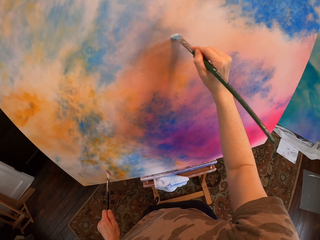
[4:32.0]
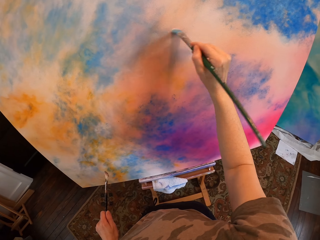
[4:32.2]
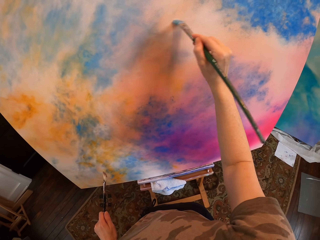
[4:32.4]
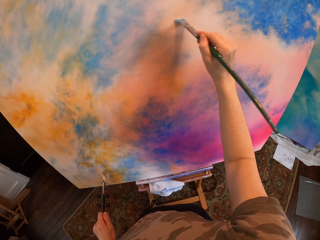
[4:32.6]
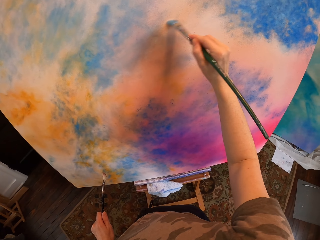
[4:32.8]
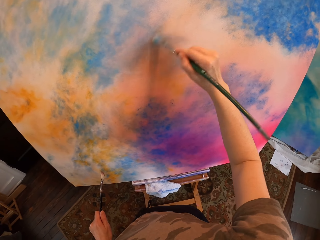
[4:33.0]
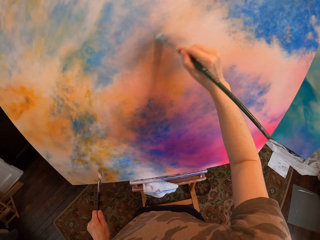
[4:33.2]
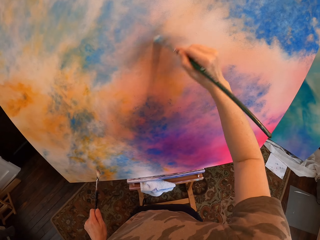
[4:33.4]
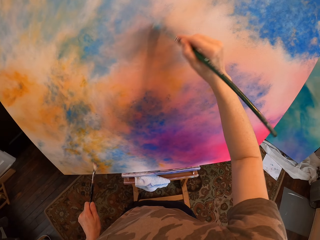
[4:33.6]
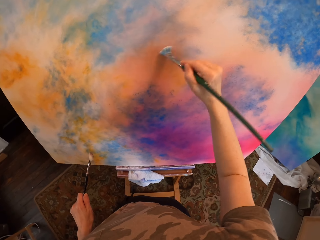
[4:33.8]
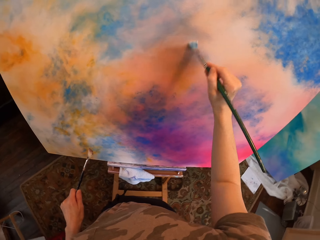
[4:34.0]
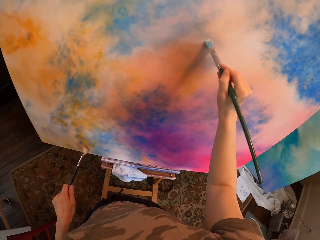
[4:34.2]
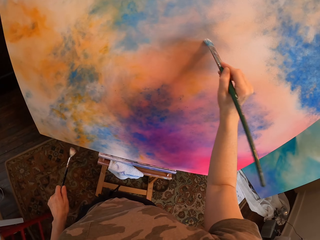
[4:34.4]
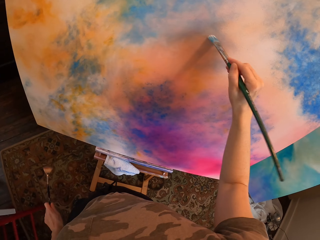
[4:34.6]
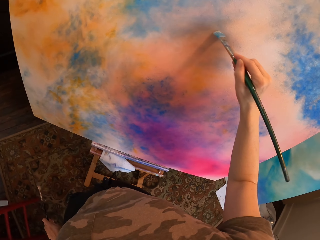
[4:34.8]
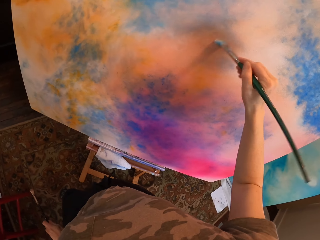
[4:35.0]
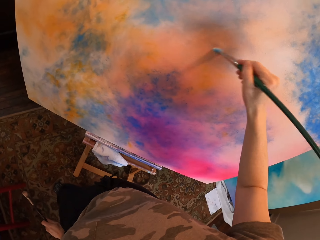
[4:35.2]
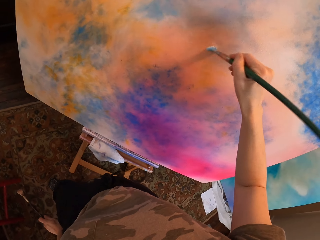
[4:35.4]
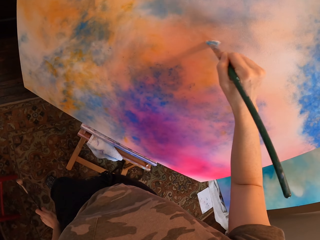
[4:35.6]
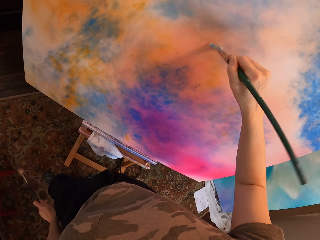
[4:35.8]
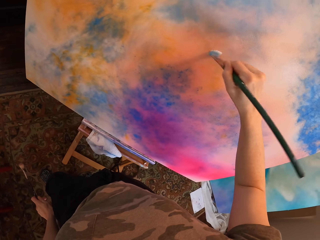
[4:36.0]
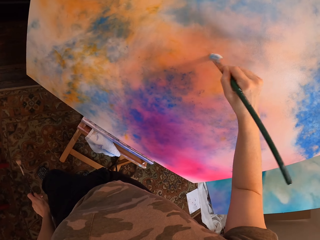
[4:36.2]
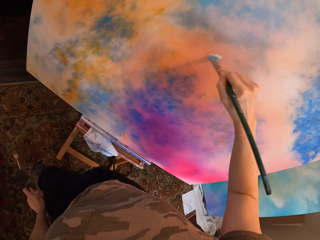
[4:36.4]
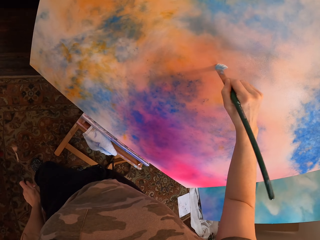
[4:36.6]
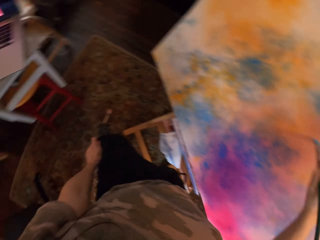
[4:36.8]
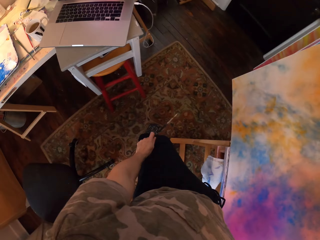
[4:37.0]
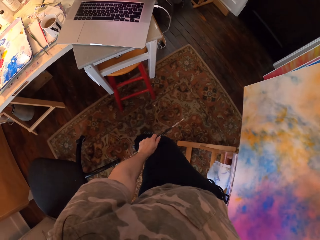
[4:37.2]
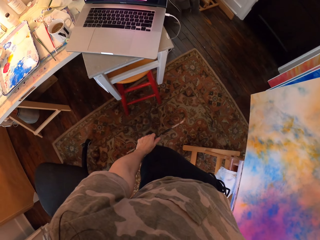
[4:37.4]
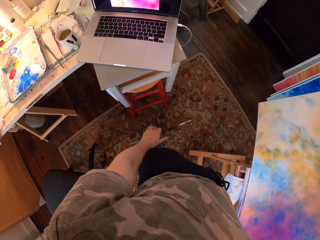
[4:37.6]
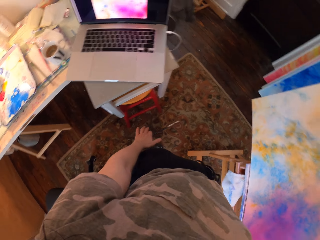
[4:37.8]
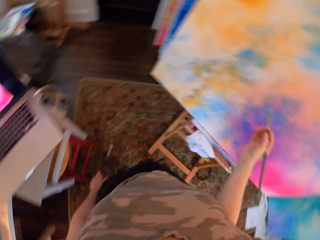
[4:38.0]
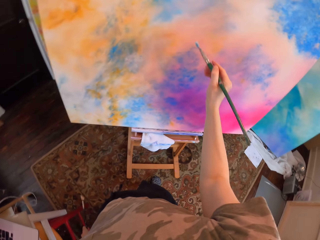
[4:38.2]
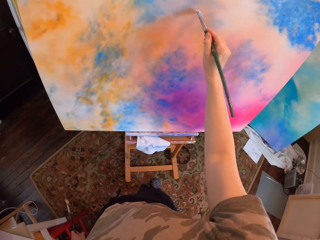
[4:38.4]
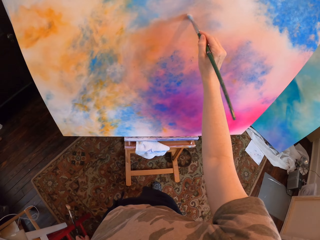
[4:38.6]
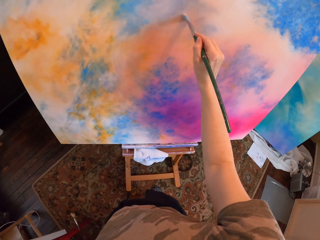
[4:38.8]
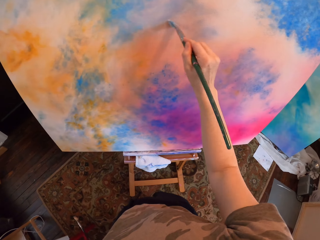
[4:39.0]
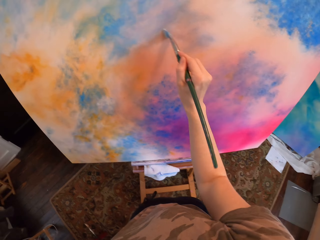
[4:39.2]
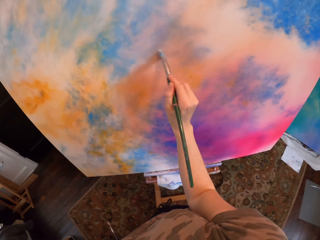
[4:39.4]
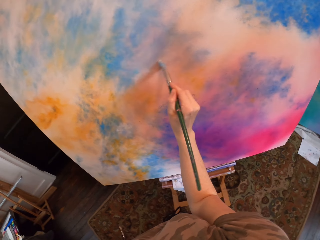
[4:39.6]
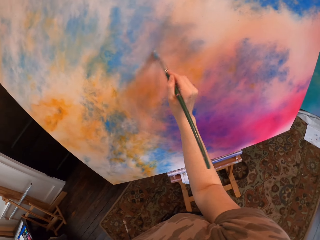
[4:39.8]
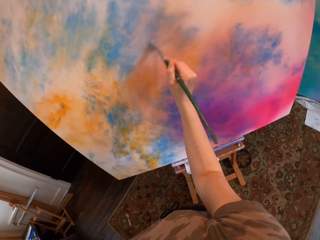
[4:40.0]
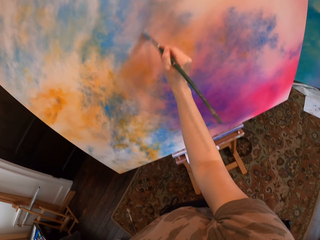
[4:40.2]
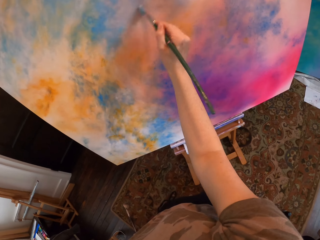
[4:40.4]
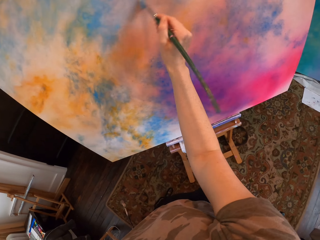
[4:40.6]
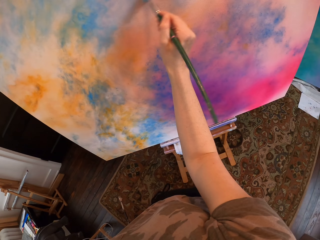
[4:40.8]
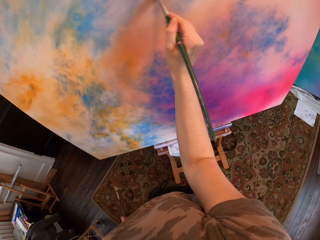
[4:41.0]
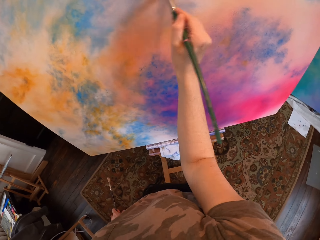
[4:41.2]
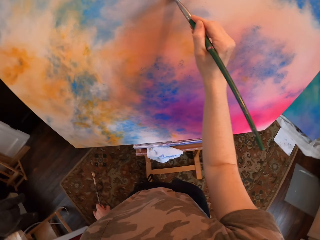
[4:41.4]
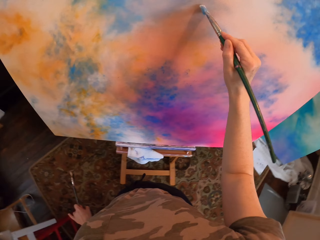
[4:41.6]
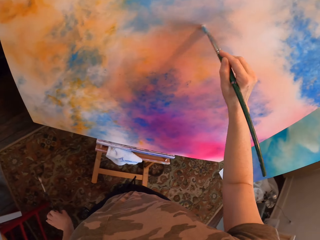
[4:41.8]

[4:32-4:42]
The camera wearer looks at the laptop. They paint the canvas.

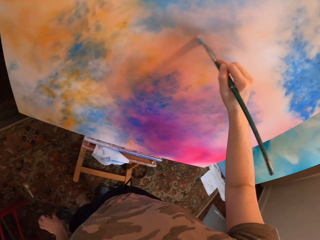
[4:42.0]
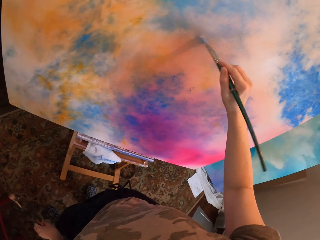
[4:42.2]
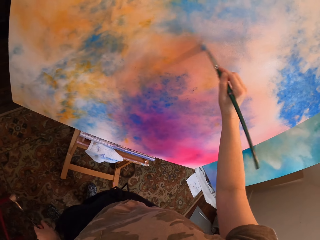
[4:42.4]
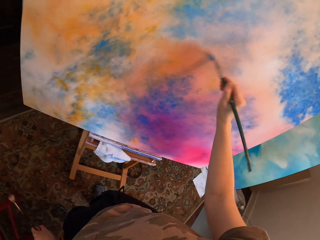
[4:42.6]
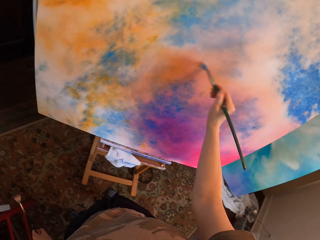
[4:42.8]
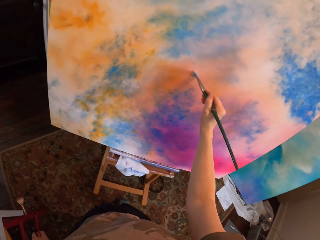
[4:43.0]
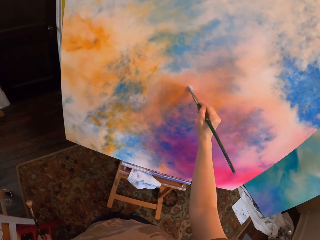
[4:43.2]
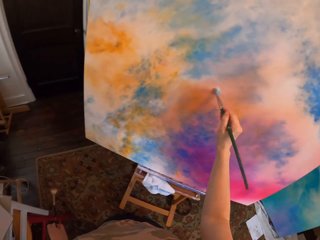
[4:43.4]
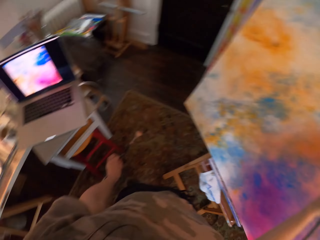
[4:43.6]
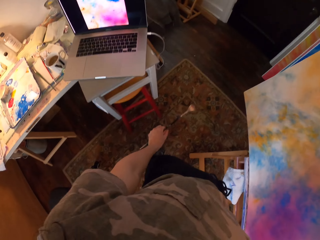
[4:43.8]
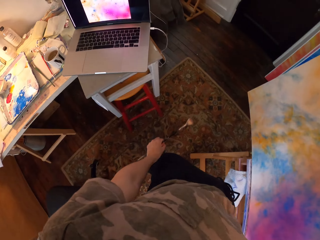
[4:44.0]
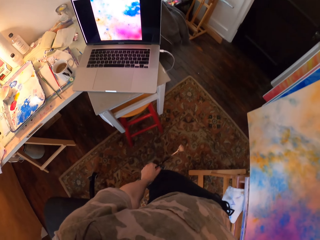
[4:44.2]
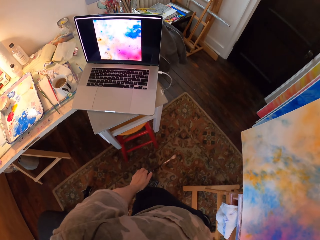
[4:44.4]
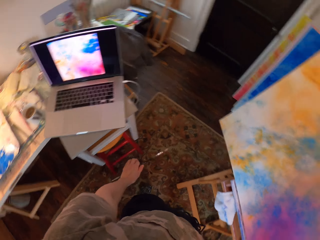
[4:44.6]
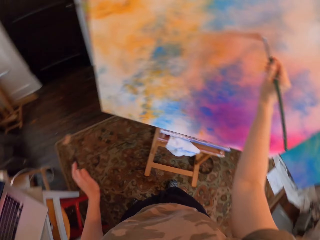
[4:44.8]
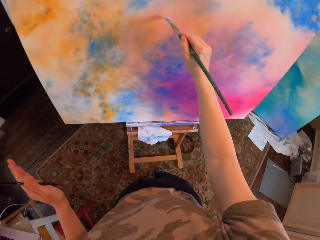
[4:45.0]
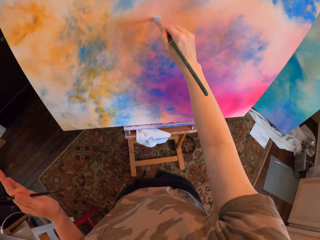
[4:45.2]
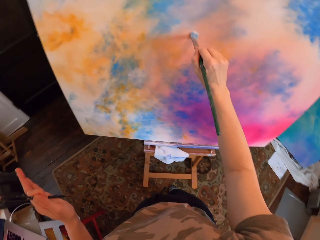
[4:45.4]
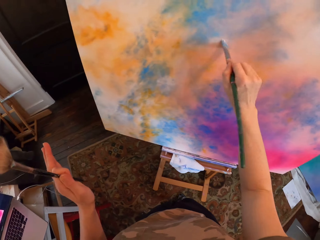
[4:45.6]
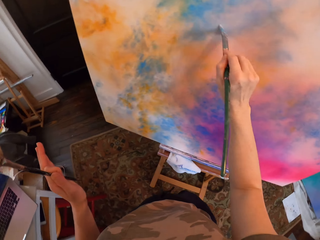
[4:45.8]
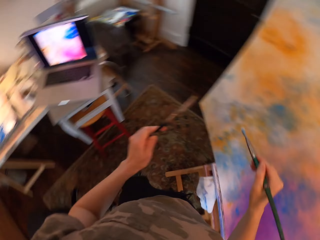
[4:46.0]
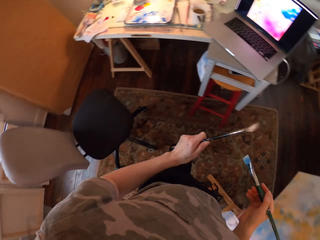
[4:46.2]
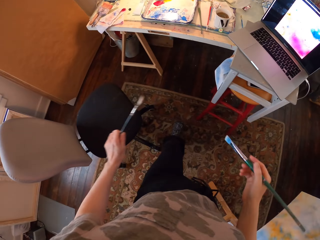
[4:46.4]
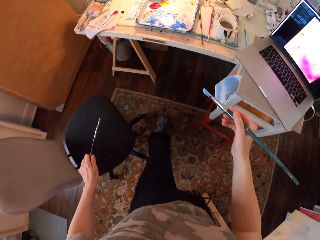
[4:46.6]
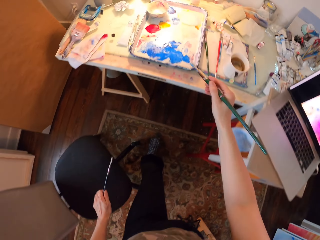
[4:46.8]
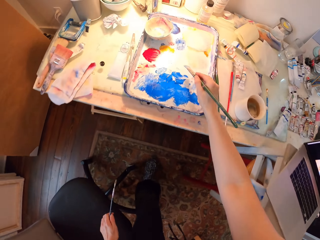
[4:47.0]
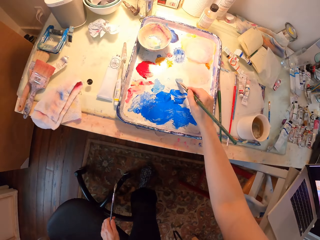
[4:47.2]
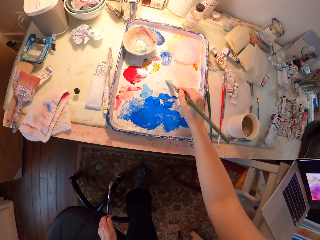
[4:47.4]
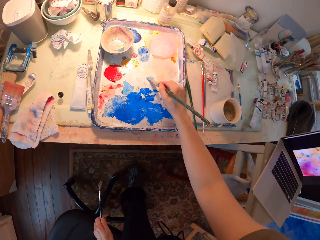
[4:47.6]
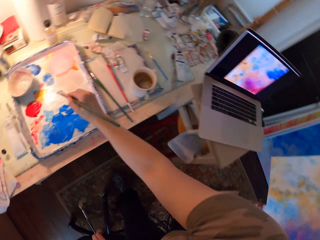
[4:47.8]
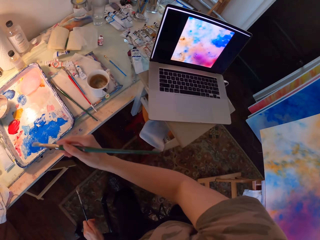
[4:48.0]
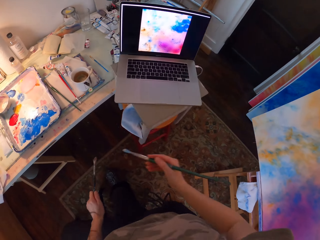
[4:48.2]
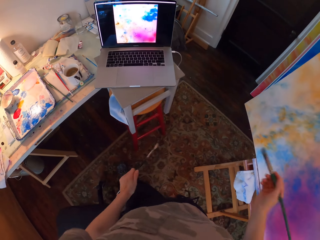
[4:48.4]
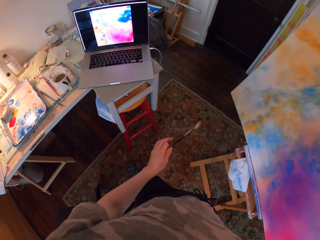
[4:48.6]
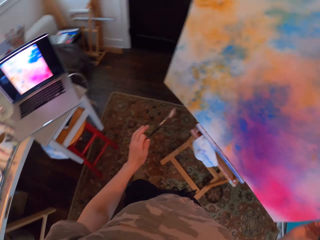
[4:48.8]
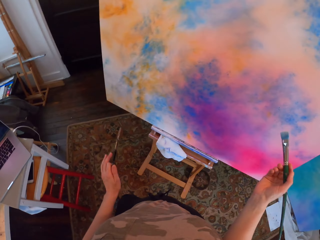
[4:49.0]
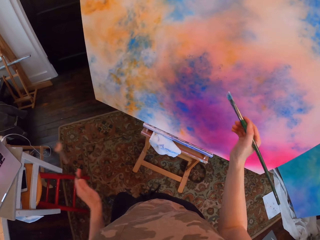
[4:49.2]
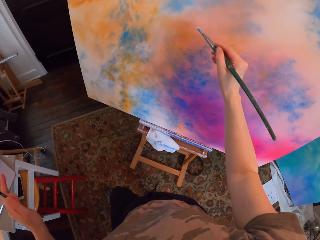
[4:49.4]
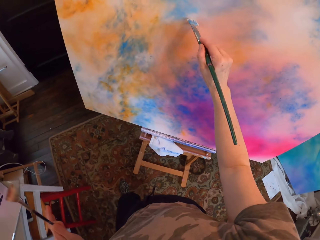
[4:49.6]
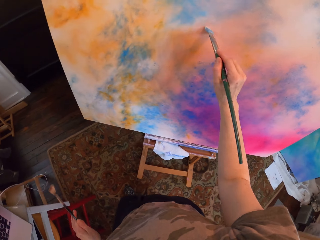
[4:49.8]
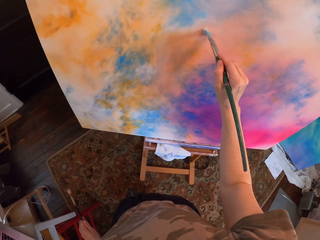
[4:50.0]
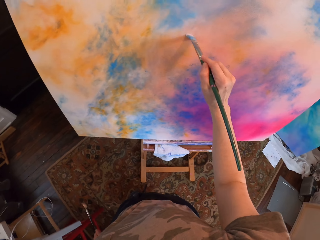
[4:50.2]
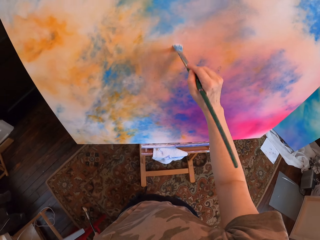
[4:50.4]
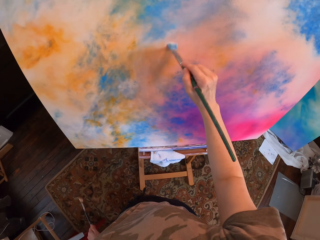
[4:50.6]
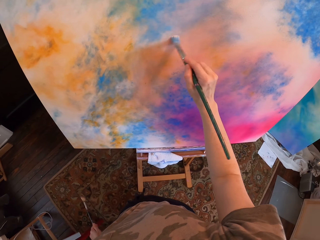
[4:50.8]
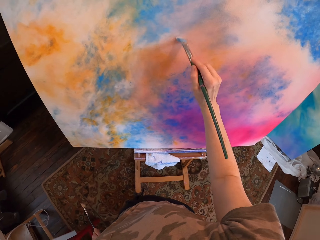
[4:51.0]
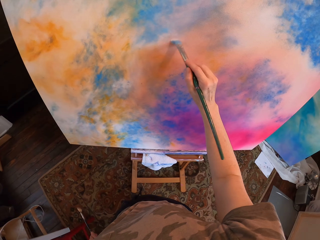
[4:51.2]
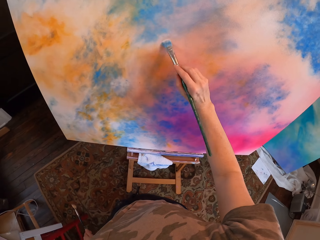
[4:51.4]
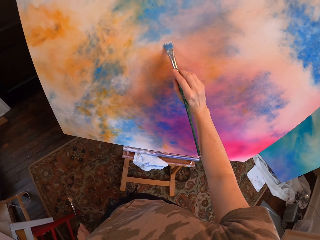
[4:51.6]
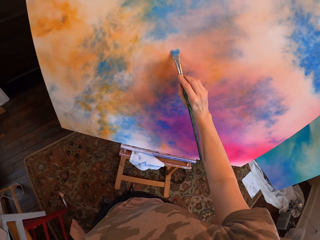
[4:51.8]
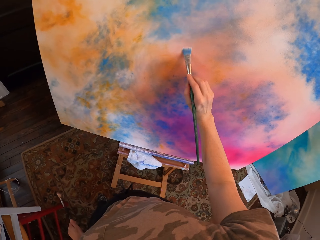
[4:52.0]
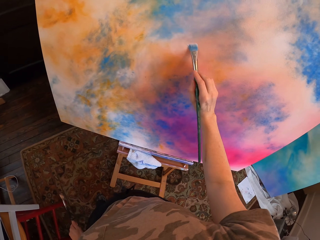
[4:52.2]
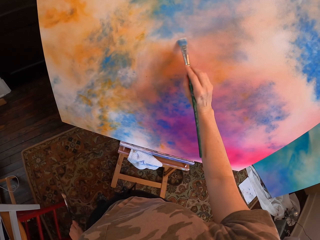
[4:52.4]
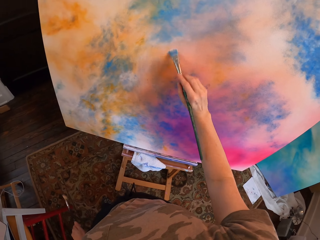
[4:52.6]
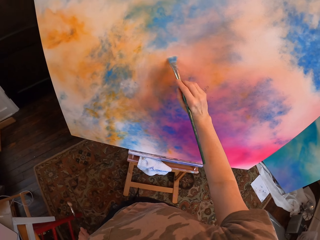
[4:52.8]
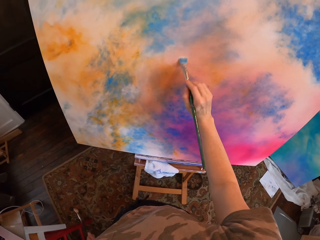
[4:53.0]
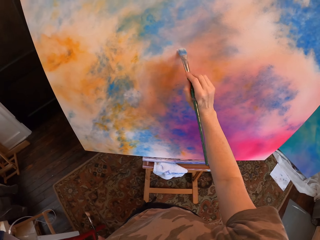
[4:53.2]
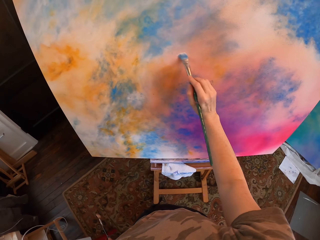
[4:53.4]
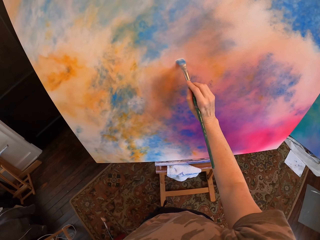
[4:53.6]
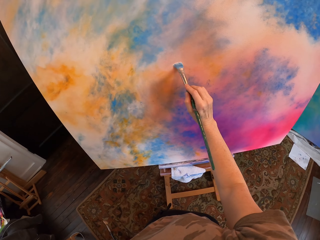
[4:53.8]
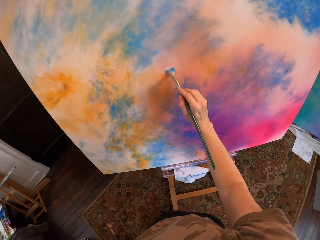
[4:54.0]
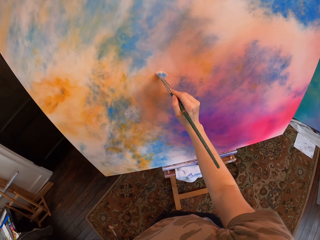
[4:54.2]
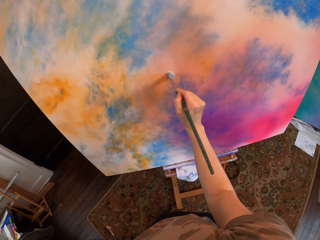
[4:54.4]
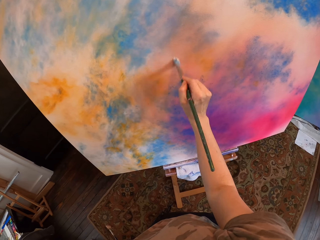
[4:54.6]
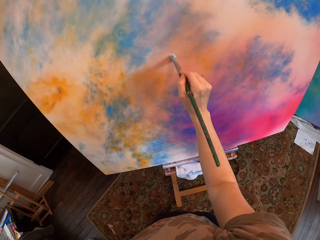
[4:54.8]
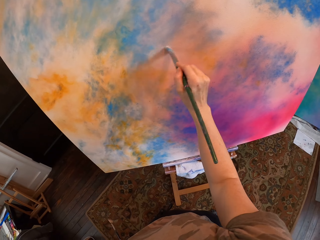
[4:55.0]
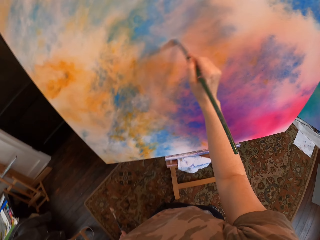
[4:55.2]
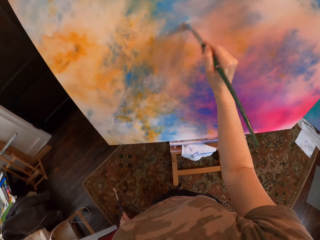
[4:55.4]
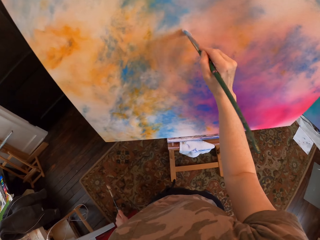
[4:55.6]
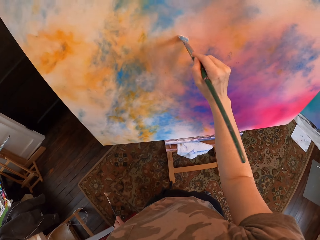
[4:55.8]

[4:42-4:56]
The camera wearer looks at the laptop. They paint the canvas and turn around. They dip the brush in the ink. They paint the canvas.
